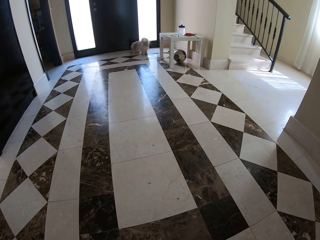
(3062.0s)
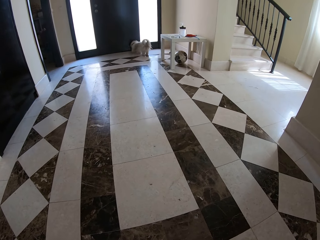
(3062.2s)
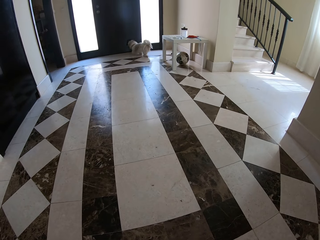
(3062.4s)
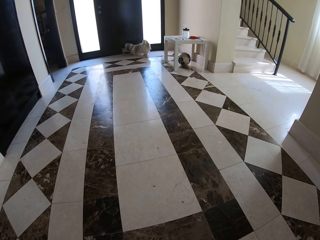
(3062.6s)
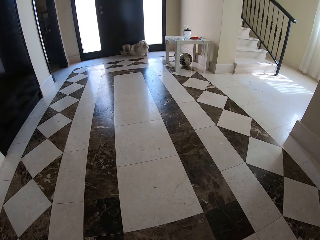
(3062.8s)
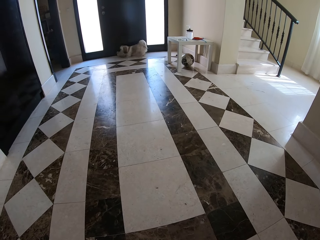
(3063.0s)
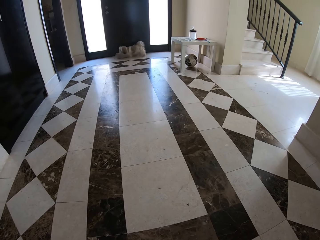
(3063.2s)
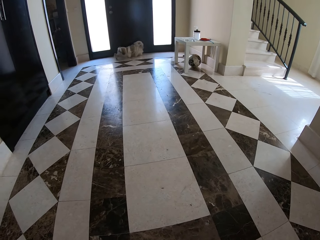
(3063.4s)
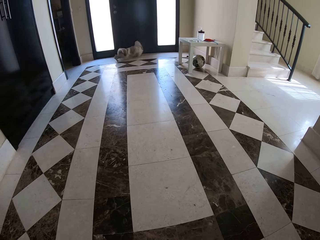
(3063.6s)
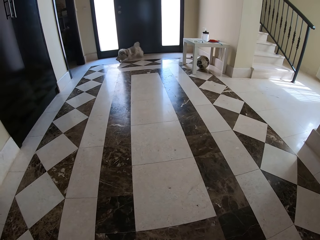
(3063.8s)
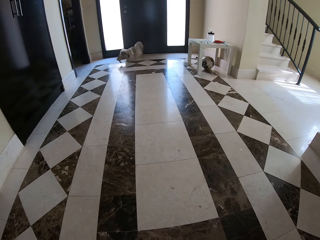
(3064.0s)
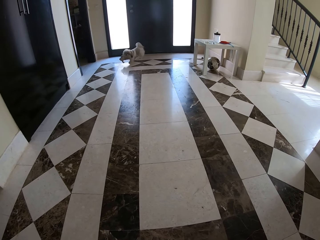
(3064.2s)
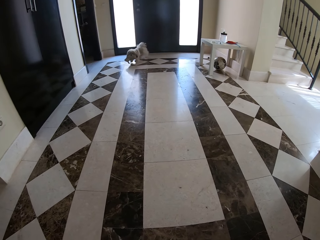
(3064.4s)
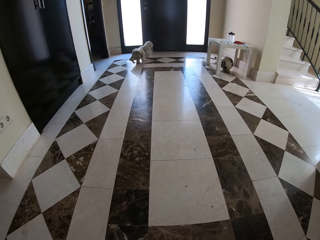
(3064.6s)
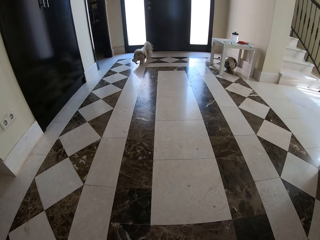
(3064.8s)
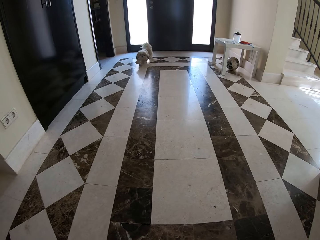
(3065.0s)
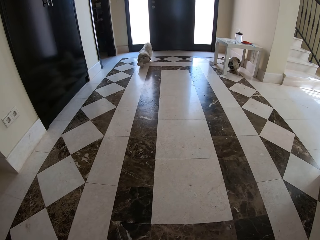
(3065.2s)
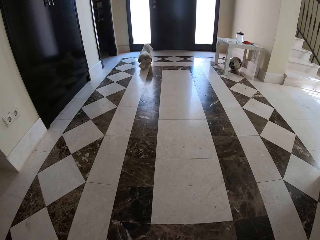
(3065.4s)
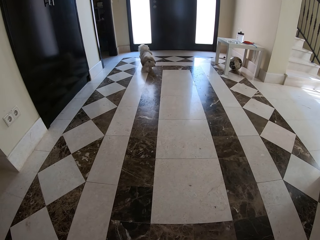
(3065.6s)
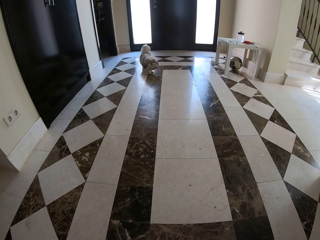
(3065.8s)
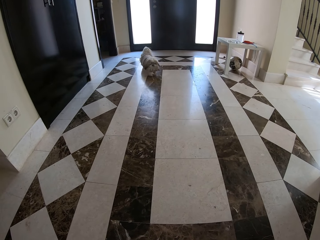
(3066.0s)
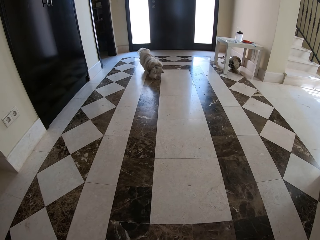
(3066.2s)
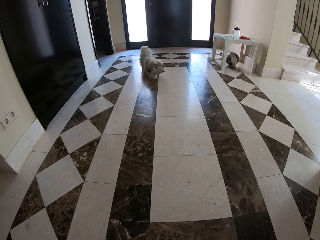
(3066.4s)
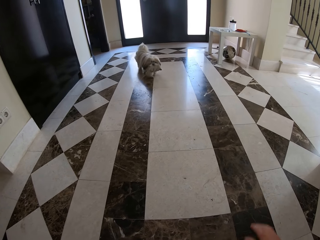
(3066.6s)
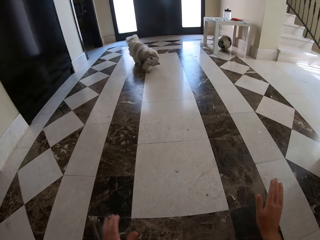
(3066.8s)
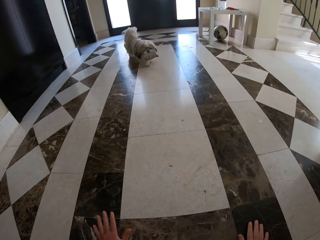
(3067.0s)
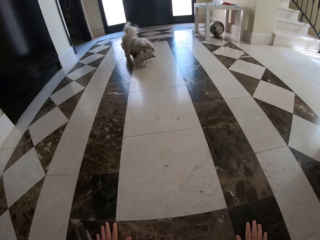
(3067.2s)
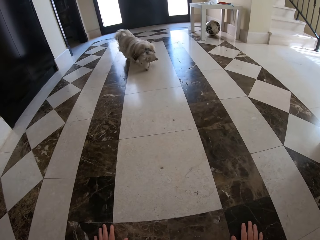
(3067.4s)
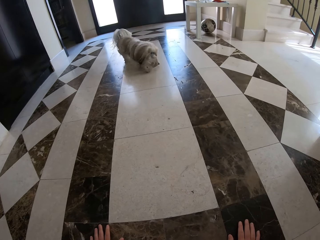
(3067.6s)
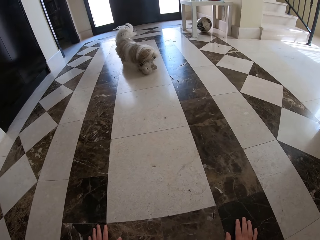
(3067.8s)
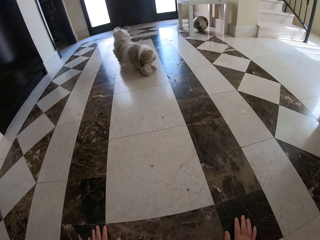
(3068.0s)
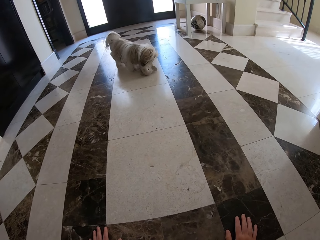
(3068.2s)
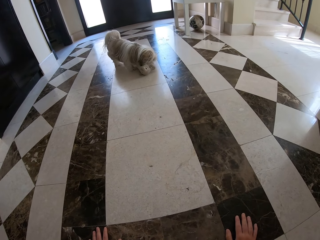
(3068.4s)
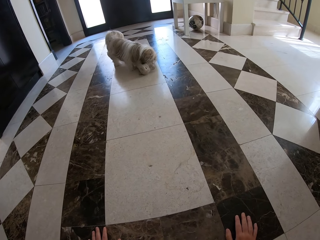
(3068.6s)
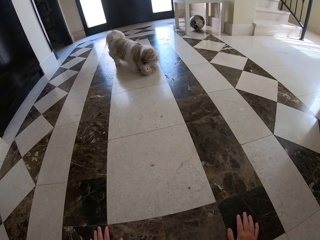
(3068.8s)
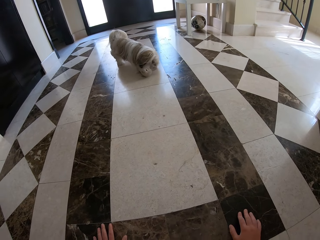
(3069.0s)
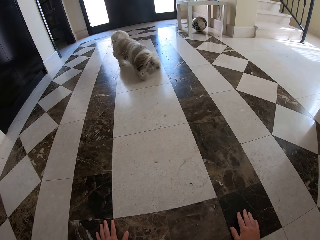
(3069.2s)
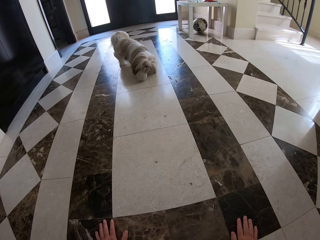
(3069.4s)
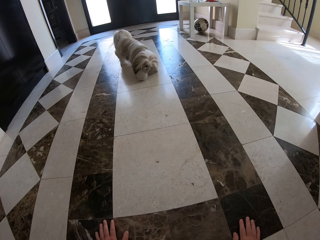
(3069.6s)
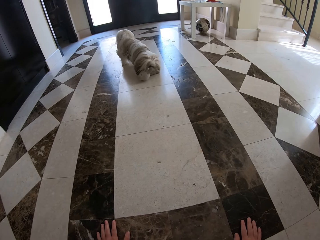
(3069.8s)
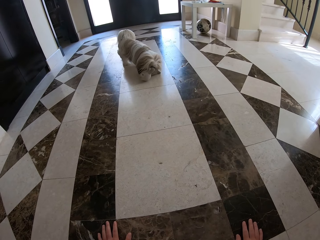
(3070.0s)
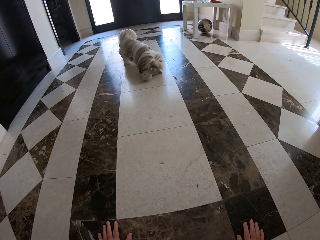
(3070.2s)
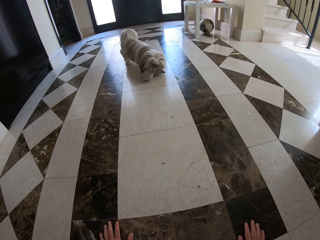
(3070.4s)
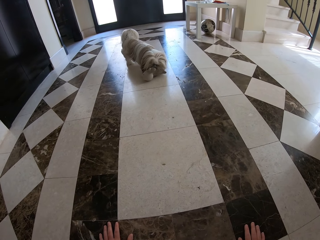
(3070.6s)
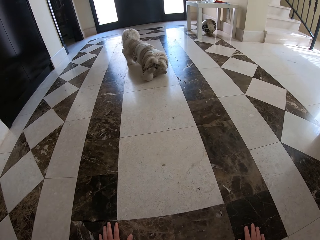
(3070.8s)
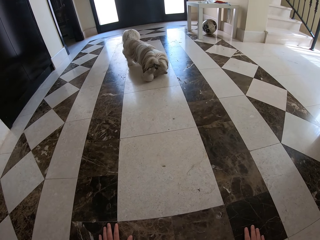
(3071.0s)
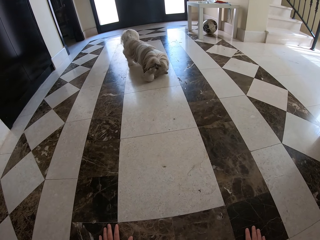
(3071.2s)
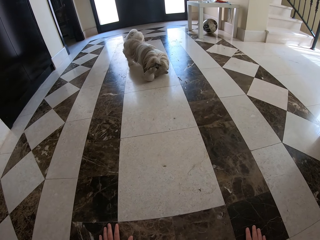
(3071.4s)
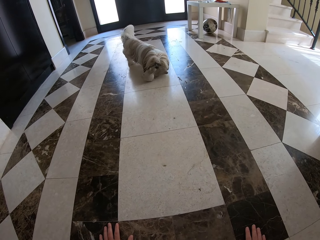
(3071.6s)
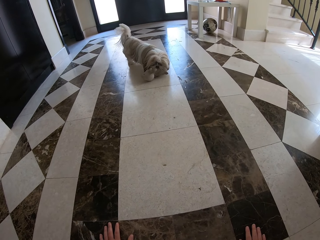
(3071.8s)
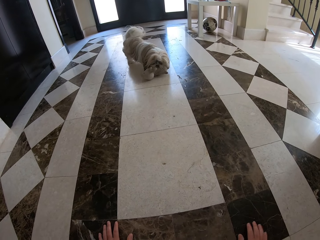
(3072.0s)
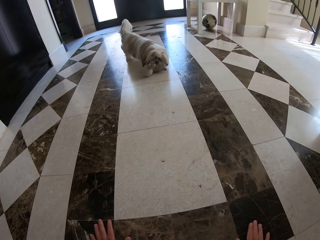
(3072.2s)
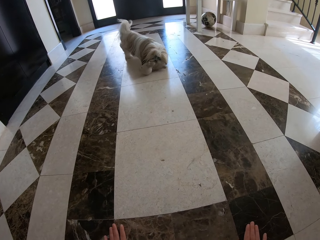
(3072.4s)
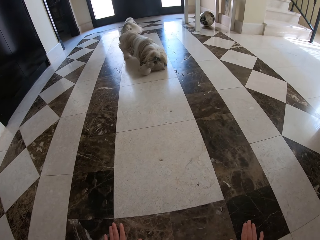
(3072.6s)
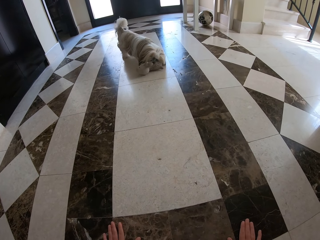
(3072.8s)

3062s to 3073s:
The camera wearer looks at the dog. They touch the floor.

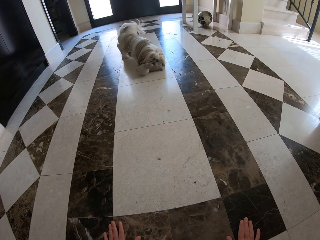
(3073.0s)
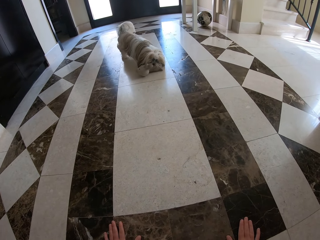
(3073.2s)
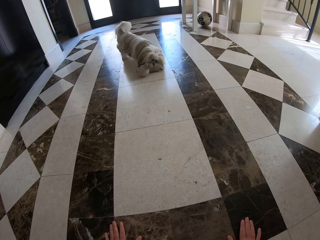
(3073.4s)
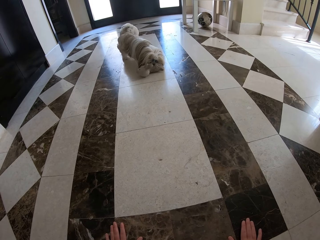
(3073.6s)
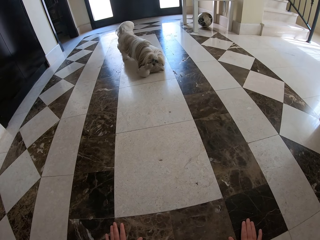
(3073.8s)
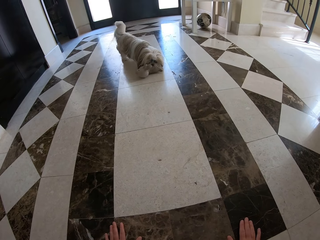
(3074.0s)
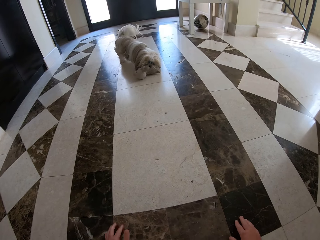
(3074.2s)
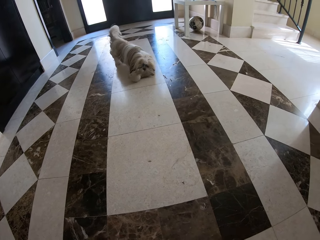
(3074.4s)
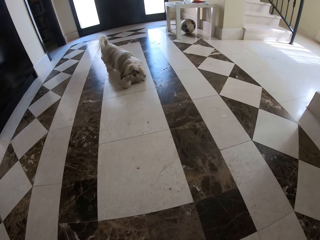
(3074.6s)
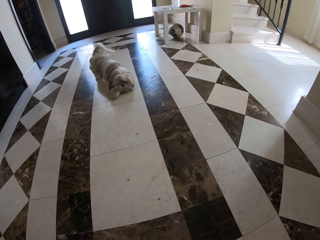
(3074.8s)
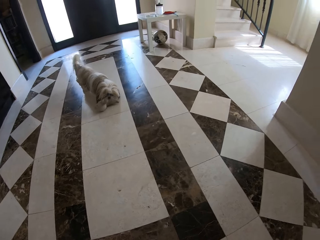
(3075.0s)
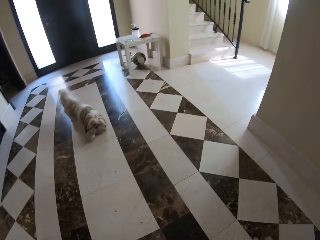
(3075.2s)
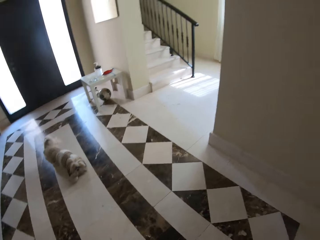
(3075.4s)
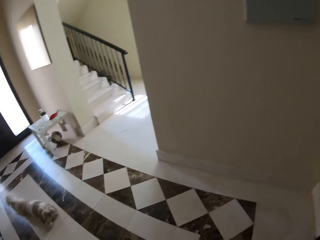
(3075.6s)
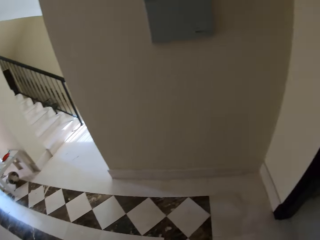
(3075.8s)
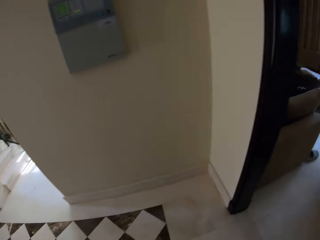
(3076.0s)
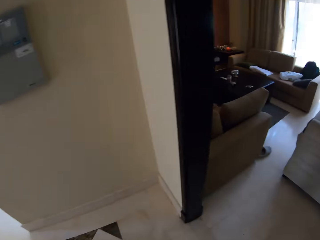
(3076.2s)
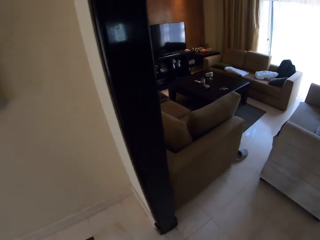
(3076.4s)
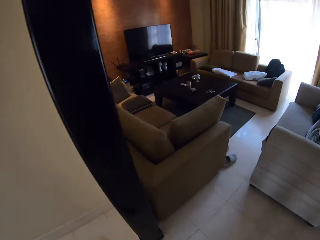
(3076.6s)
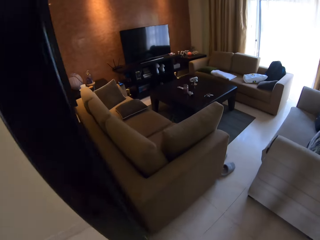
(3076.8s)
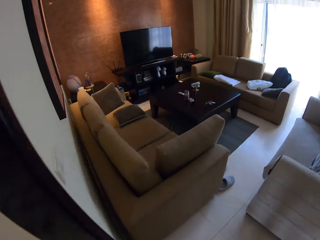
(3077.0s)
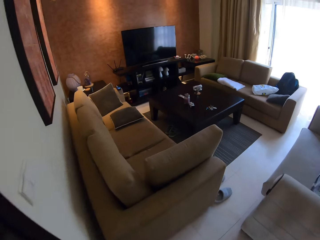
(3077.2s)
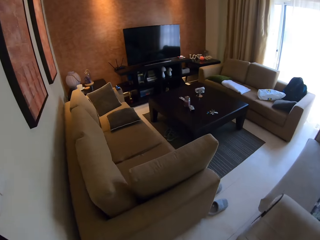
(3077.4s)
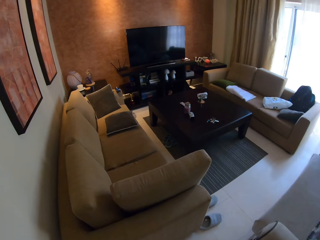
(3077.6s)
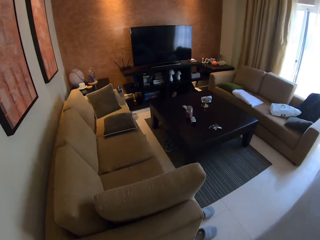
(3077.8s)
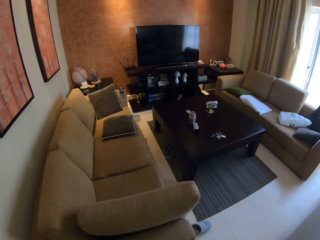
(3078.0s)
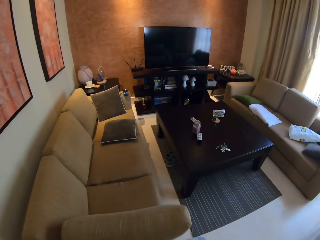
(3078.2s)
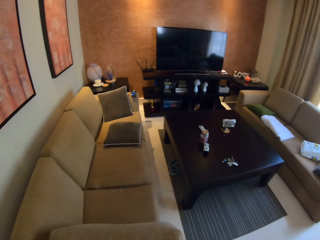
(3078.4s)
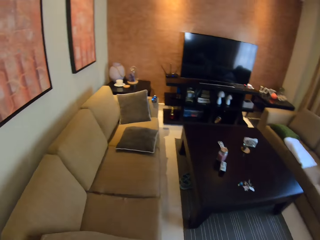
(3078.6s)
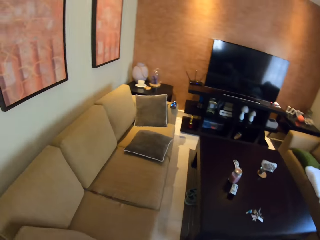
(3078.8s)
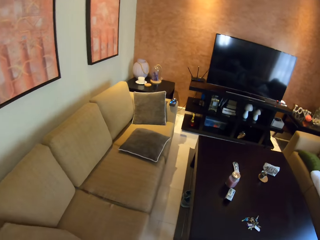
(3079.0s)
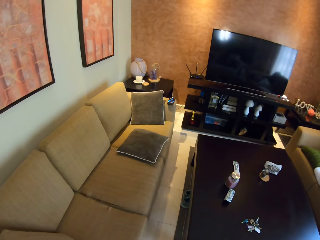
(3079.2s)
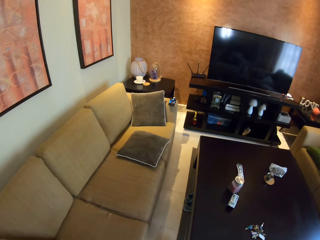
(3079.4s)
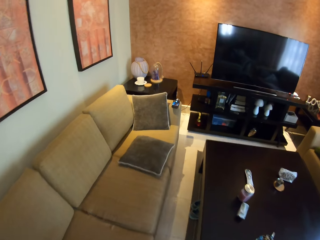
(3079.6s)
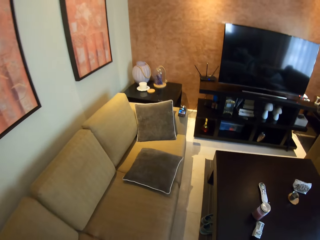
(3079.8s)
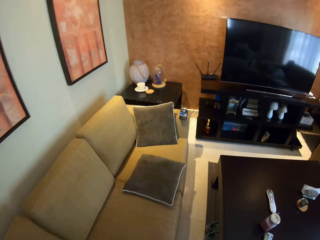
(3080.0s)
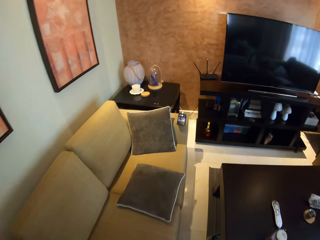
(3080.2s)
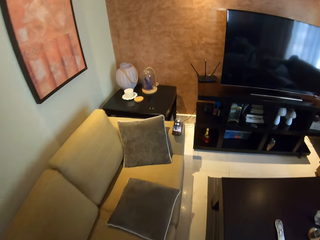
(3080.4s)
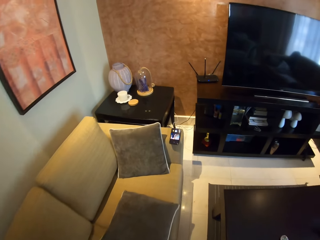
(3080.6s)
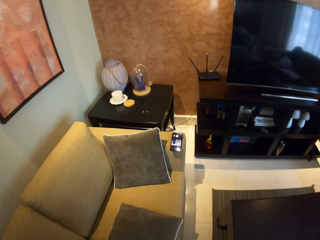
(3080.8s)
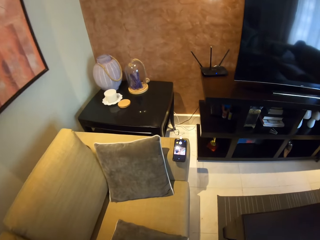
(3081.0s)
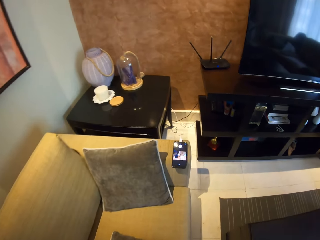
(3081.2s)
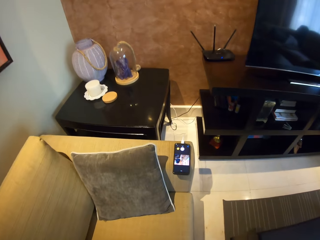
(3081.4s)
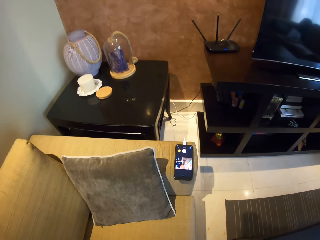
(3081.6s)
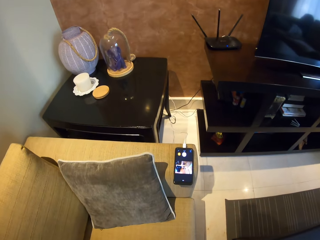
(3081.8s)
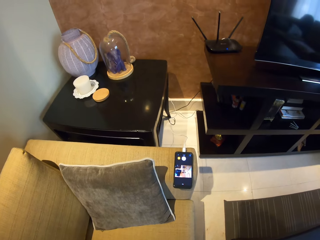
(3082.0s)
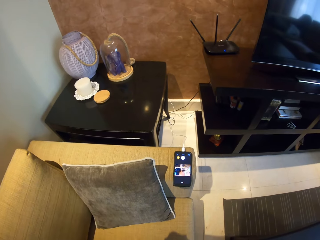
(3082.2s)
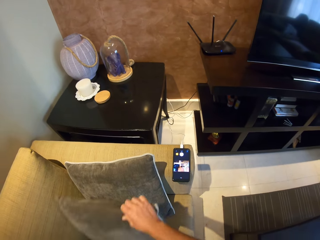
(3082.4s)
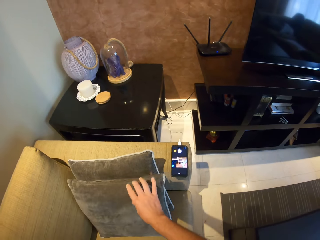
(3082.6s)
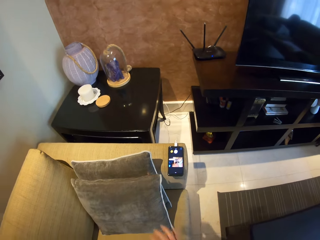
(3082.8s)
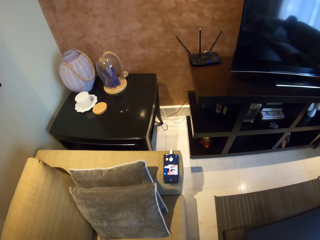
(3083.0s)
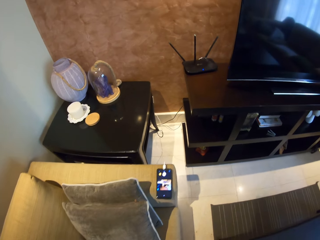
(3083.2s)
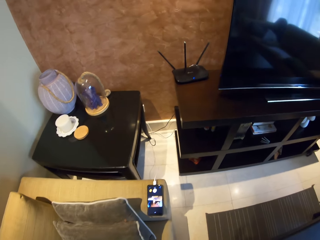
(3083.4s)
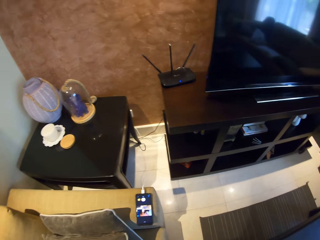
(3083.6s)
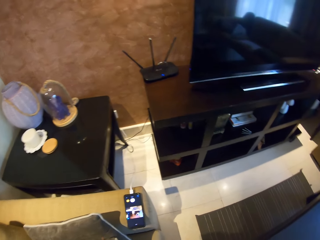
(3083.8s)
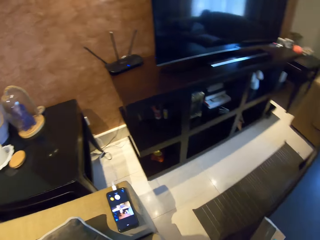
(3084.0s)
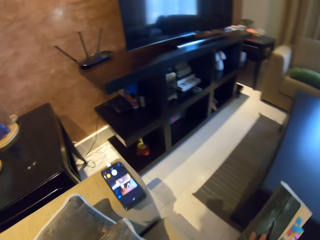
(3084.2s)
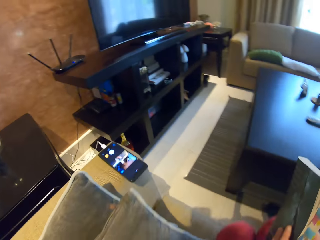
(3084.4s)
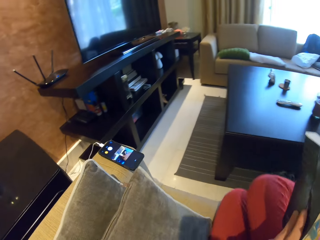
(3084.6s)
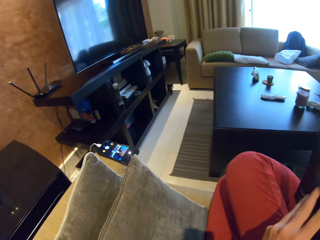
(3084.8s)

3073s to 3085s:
The camera wearer looks at the dog. They walk around the room. They move to the sitting room. They move the throw pillow.
